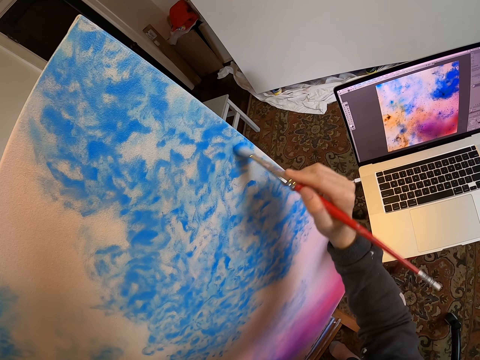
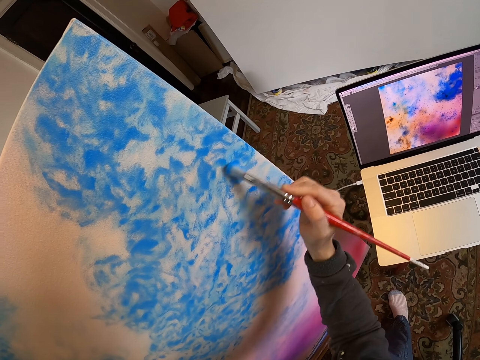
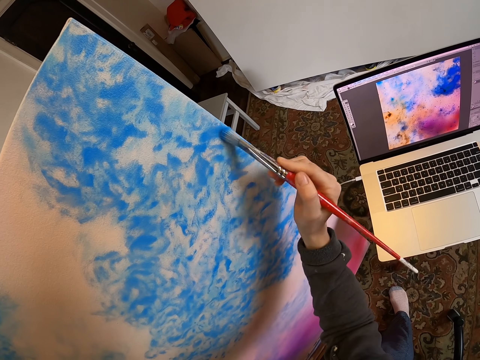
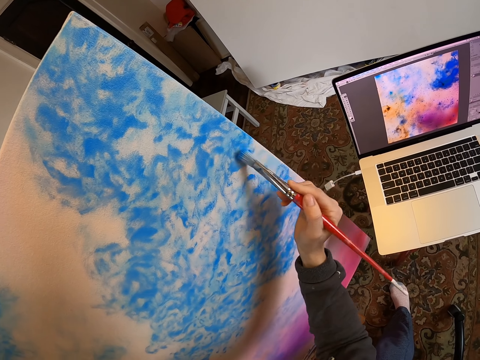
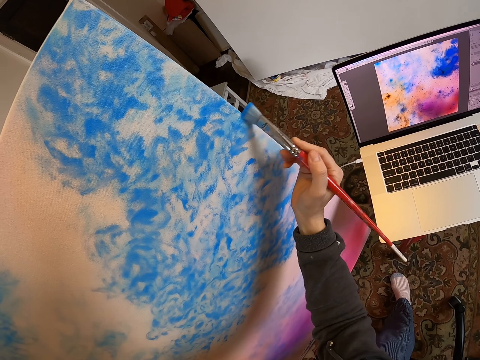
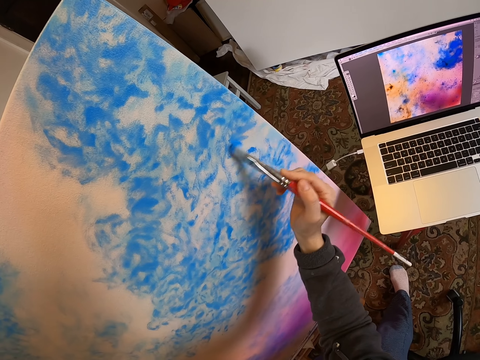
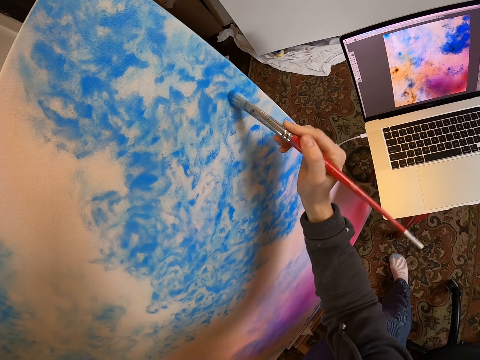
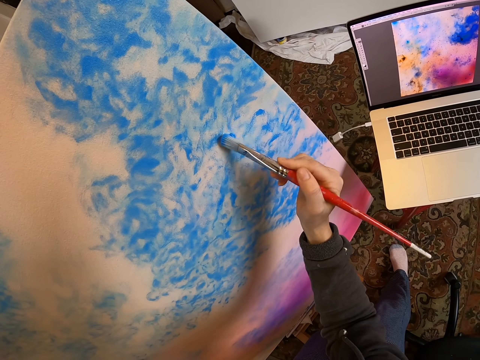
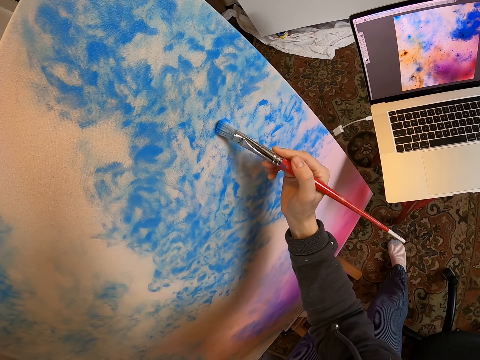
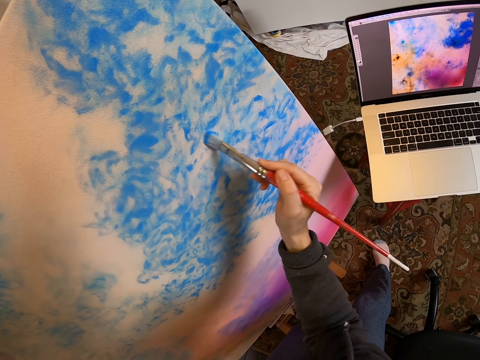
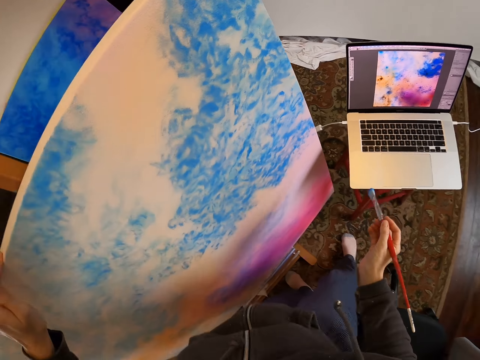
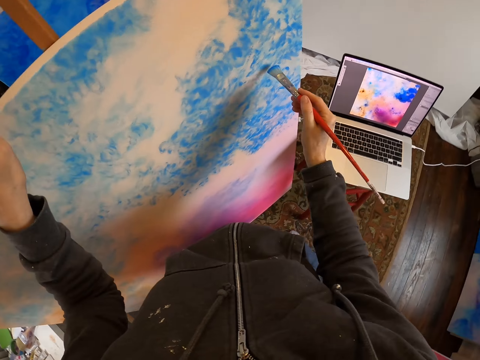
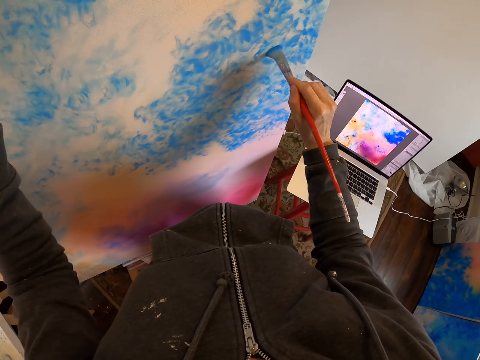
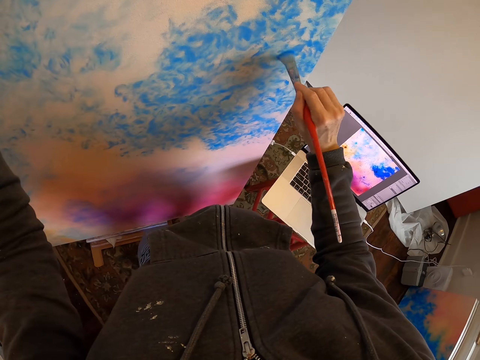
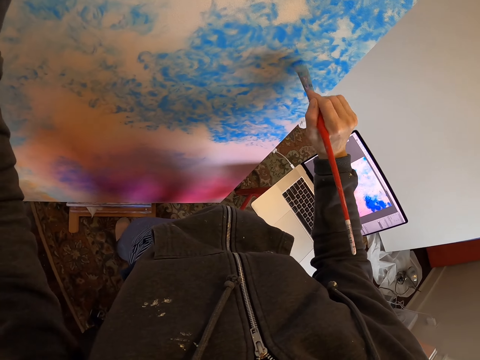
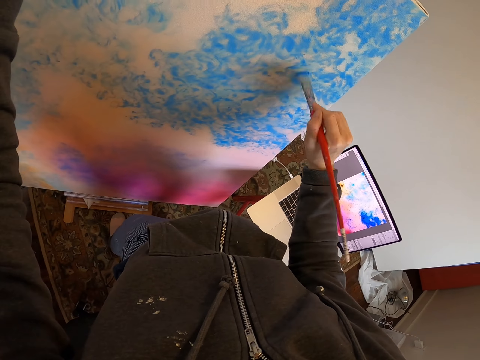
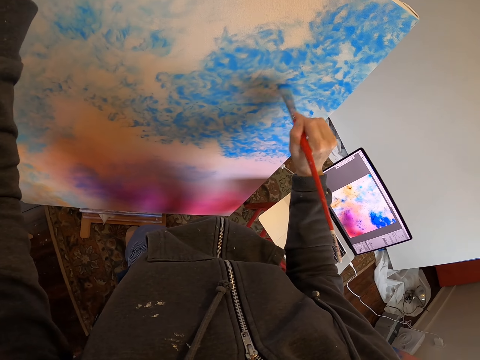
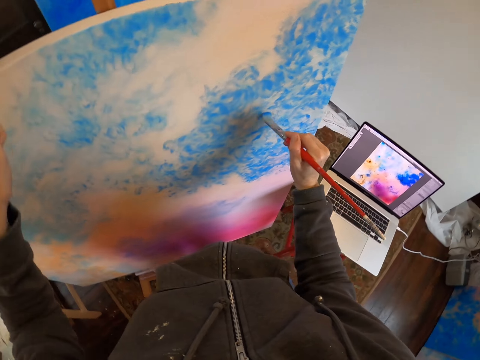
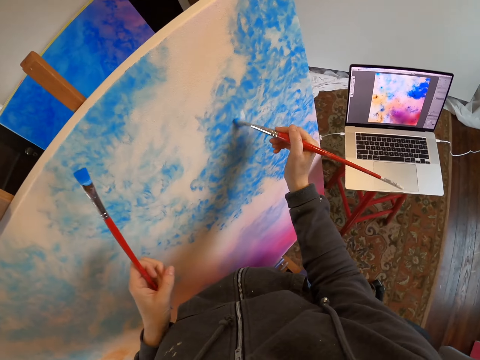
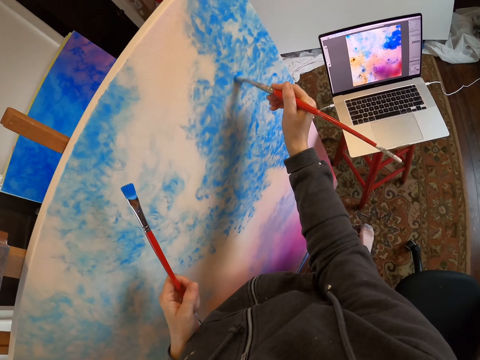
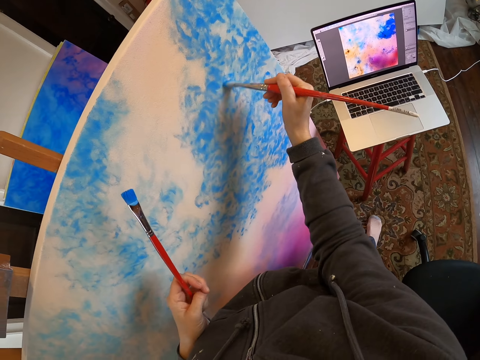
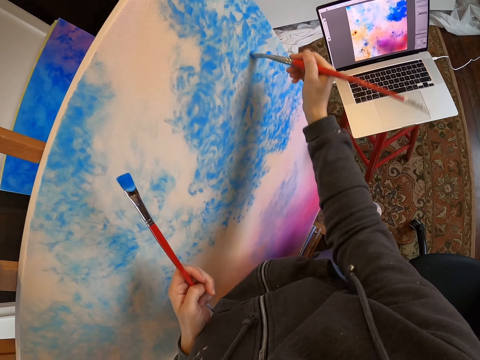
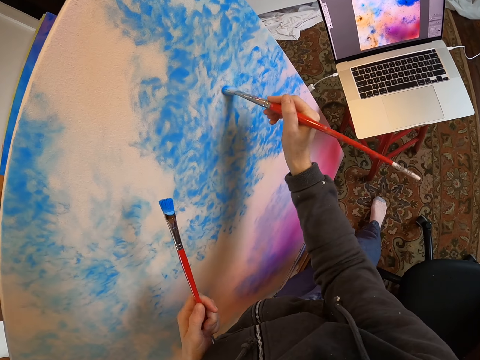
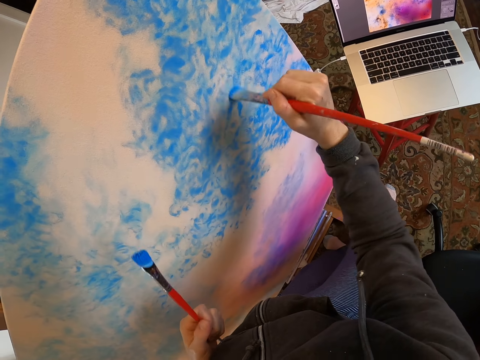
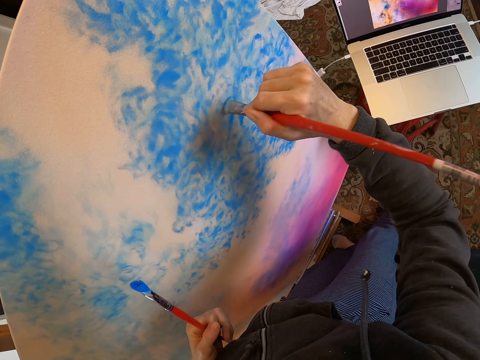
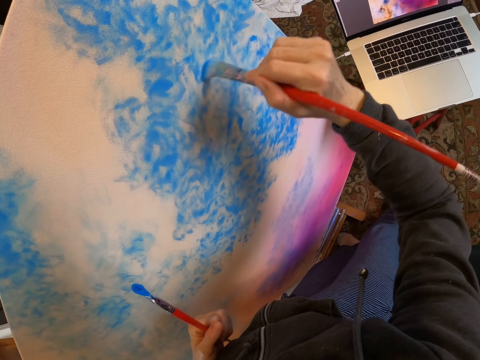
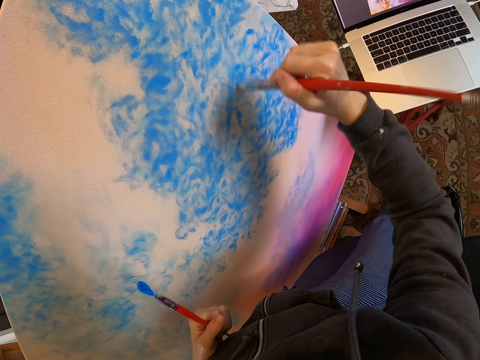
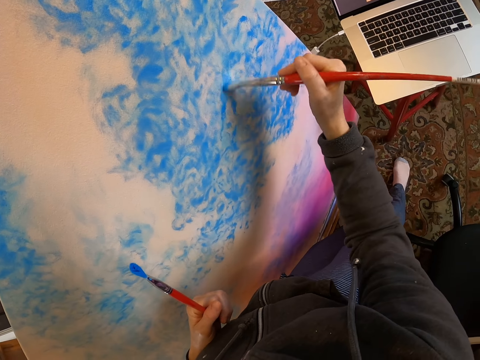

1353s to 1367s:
The camera wearer removes the paint brush from the board. They move their hand. They hold the paint board and paint on the paint board. They remove the left hand from the portrait. They paint on the paint board, move their hand and hold the paint brush. They paint on the paint board and hold the brush.

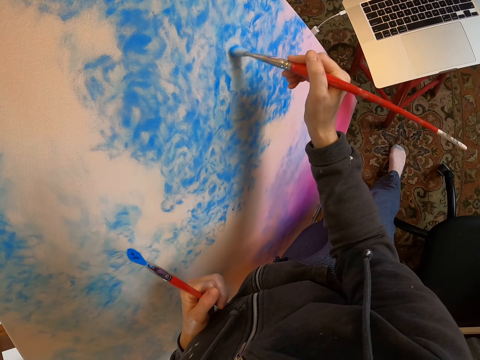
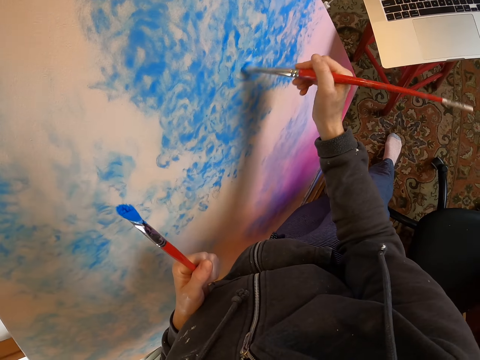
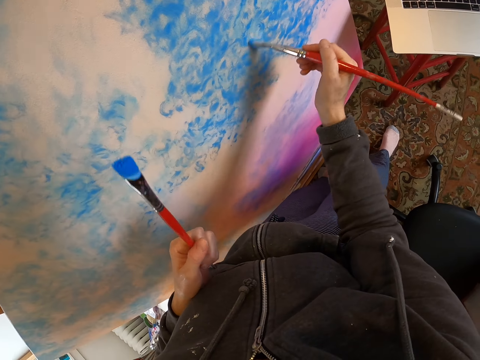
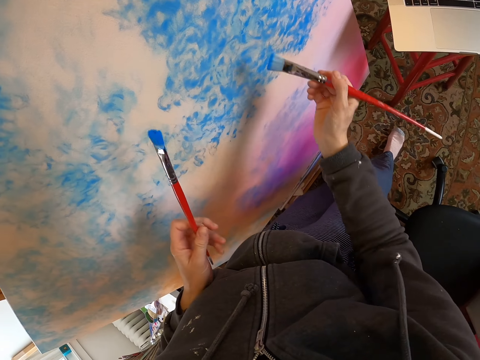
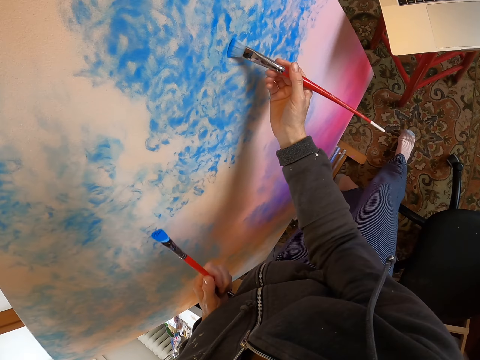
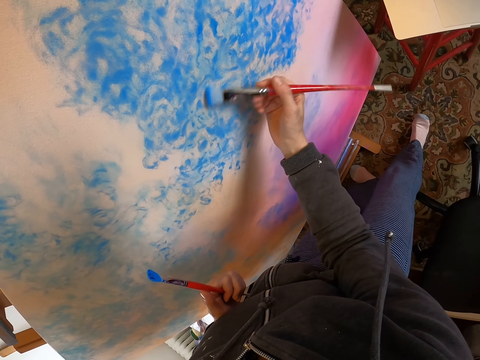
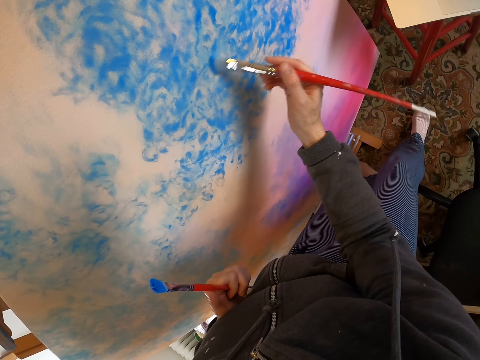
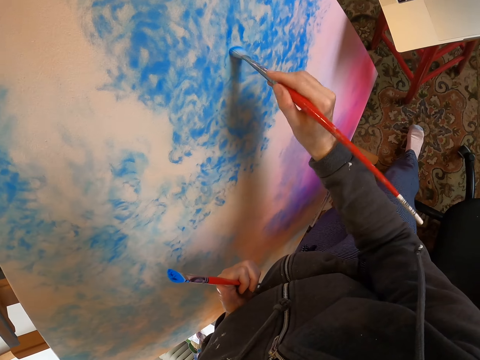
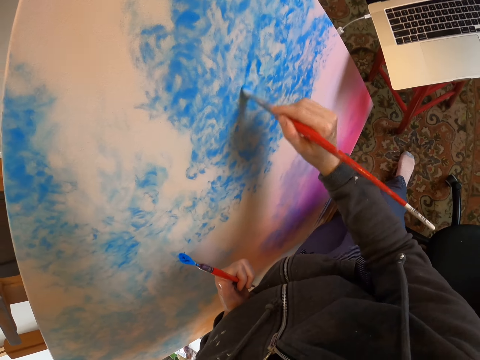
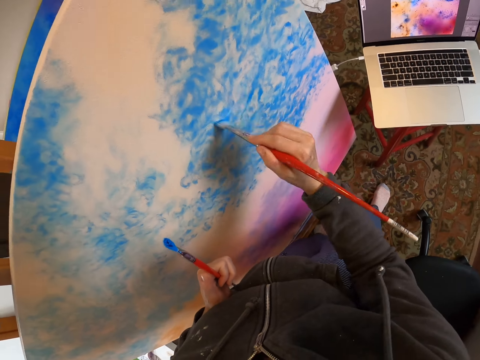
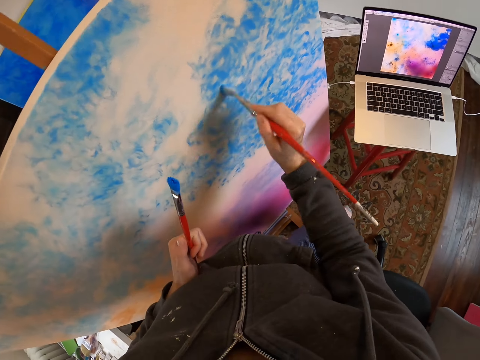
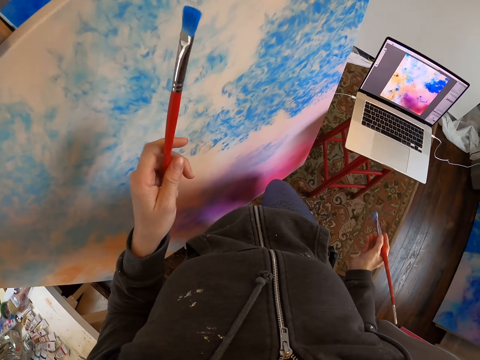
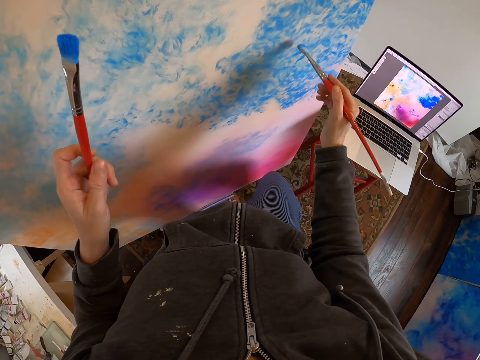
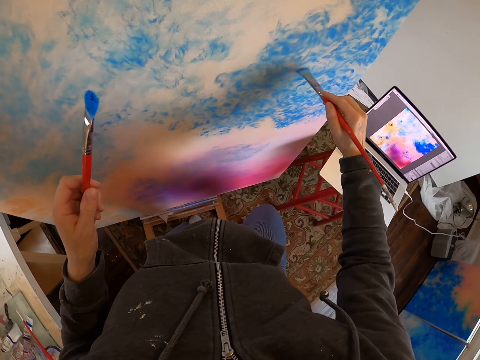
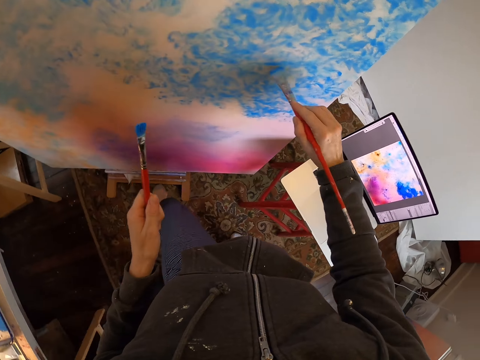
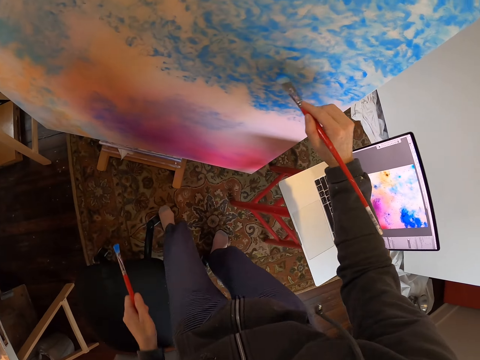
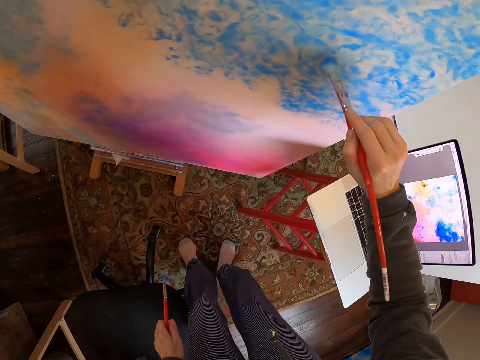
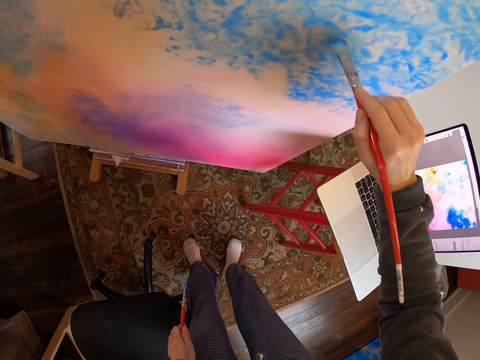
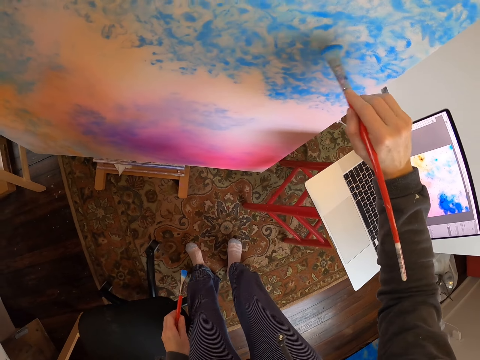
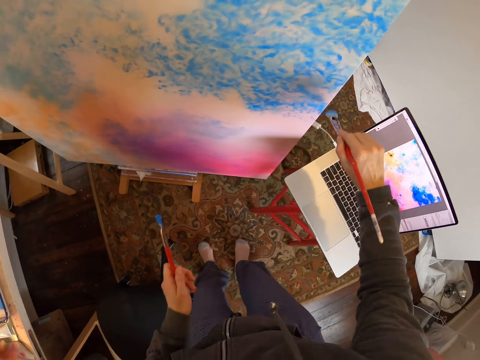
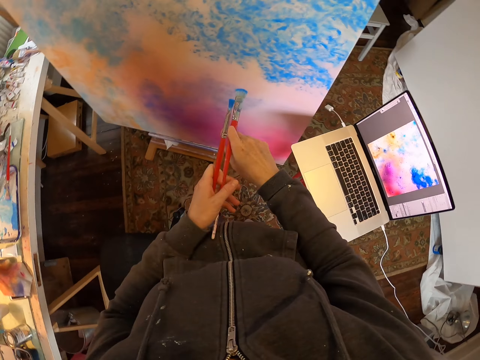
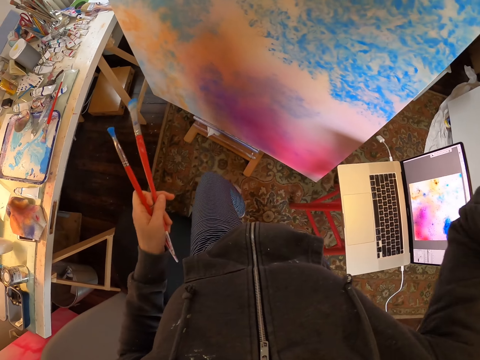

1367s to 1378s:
The camera wearer paints on the paint board and holds the brush. They remove the paint brush from the board. They hold the paint brush and move their hands. They paint on the paint board and hold the paint brush. They move in the room. They switch the paint brush to the left hand. They hold the paint brush. They move in the room.
